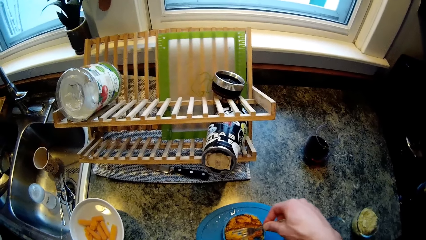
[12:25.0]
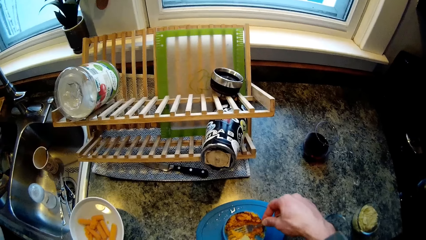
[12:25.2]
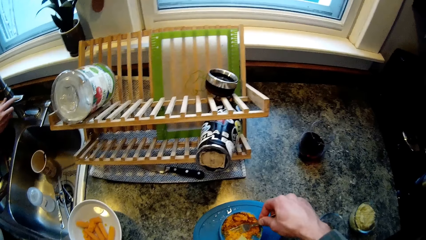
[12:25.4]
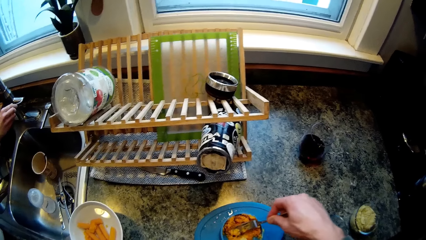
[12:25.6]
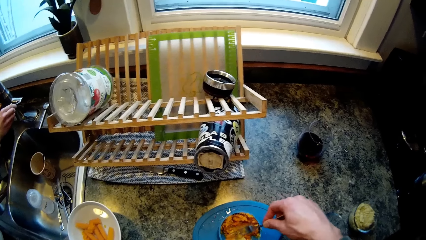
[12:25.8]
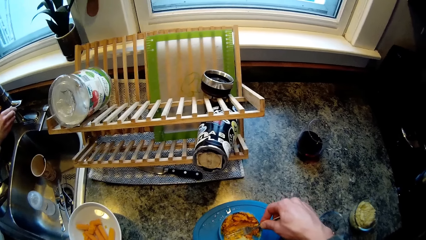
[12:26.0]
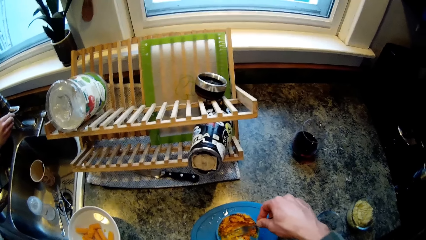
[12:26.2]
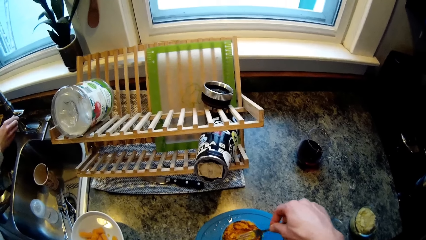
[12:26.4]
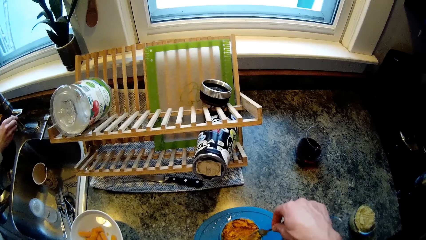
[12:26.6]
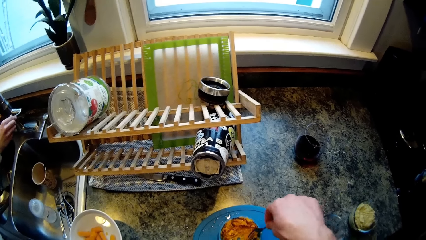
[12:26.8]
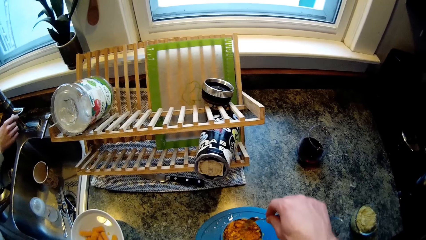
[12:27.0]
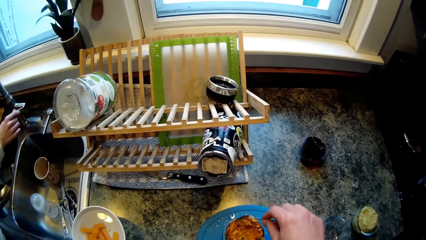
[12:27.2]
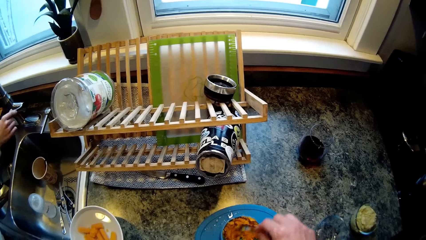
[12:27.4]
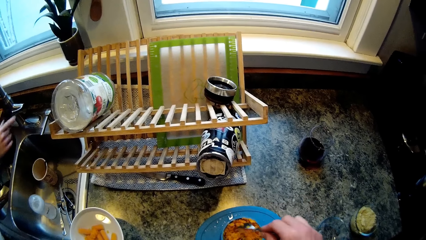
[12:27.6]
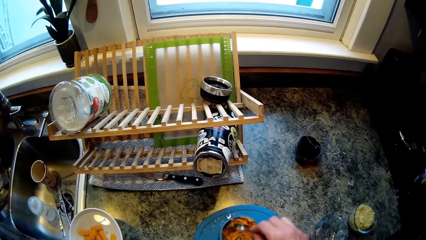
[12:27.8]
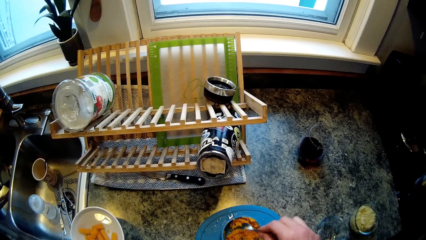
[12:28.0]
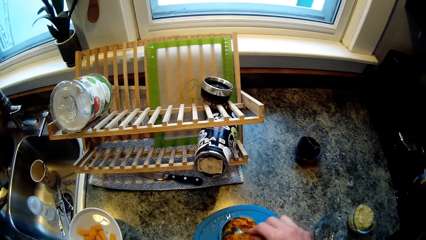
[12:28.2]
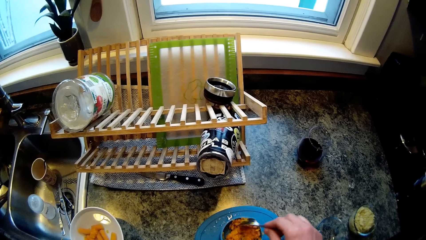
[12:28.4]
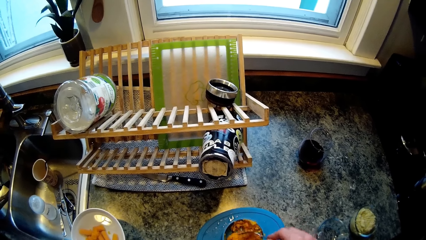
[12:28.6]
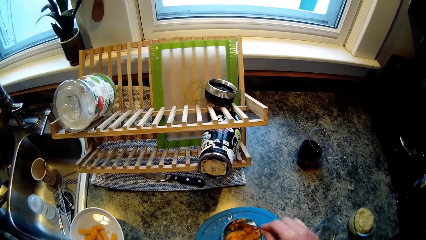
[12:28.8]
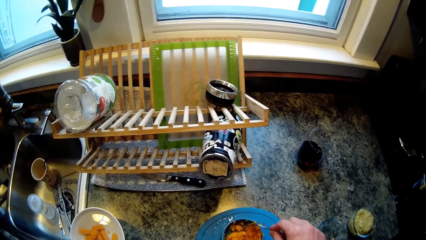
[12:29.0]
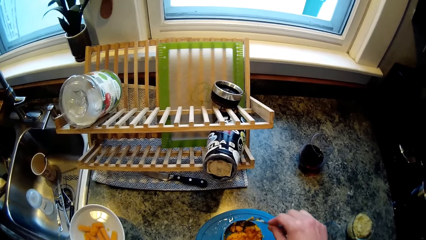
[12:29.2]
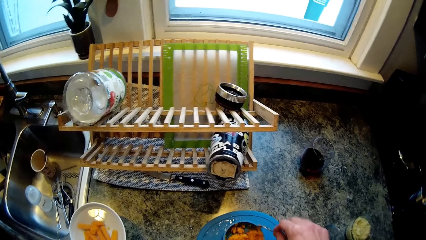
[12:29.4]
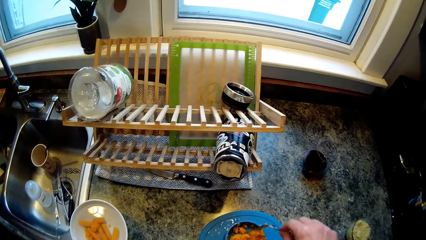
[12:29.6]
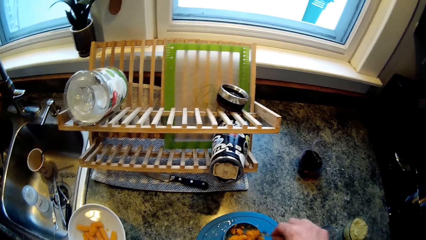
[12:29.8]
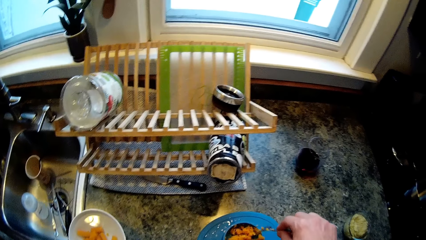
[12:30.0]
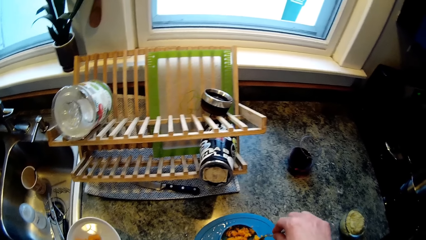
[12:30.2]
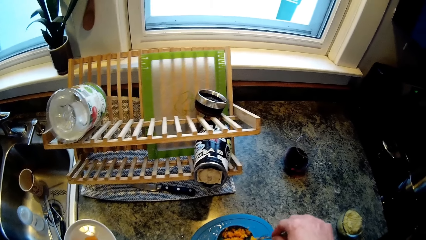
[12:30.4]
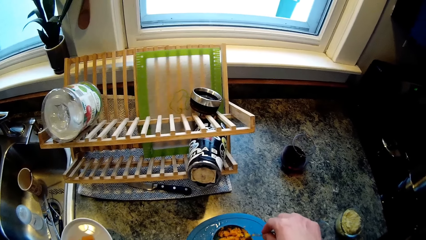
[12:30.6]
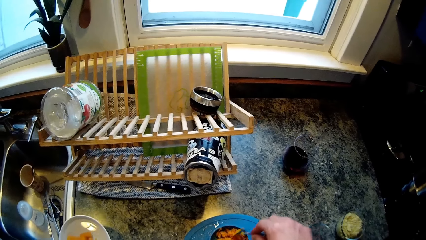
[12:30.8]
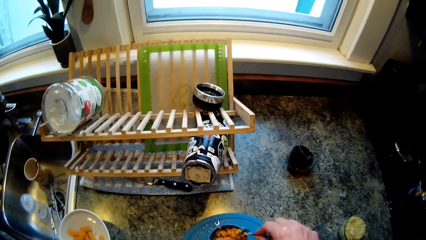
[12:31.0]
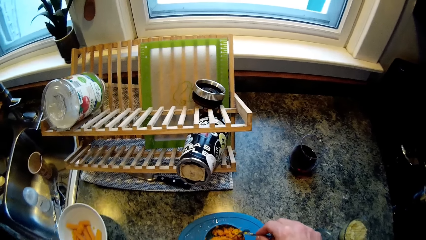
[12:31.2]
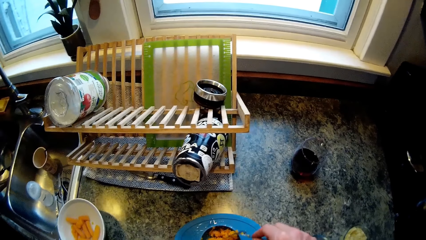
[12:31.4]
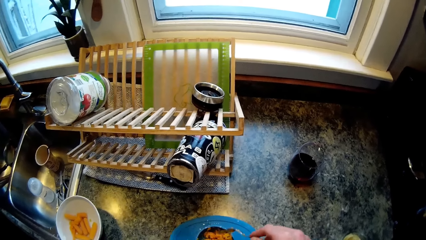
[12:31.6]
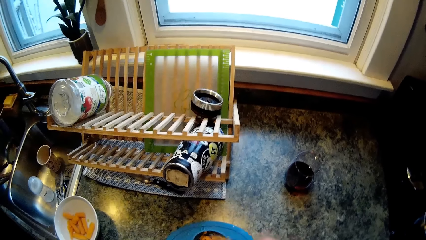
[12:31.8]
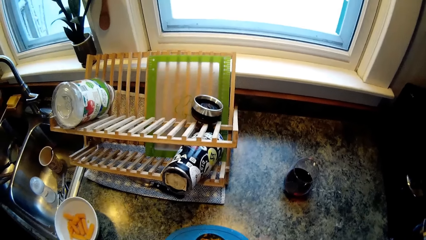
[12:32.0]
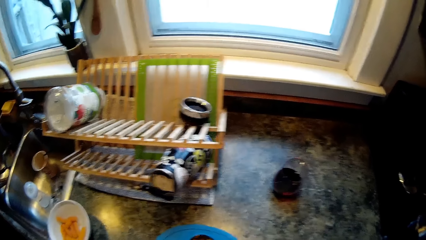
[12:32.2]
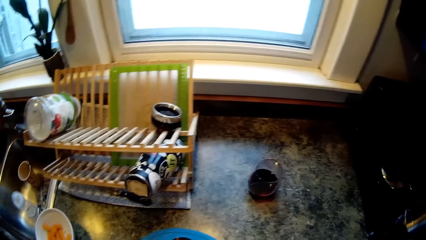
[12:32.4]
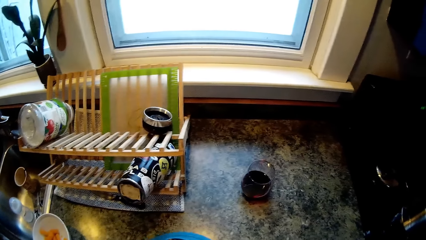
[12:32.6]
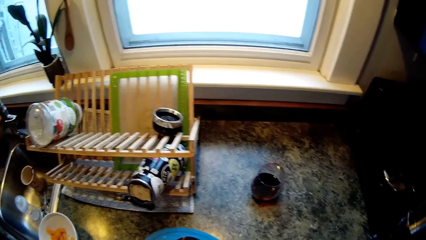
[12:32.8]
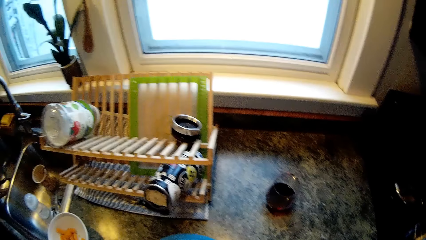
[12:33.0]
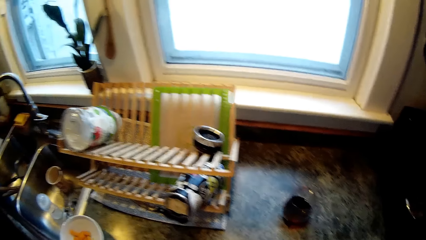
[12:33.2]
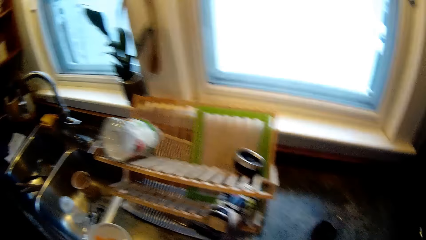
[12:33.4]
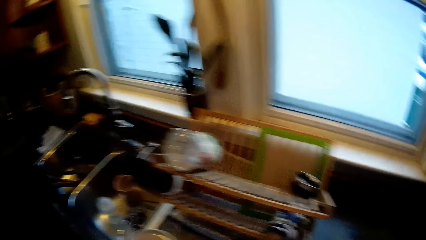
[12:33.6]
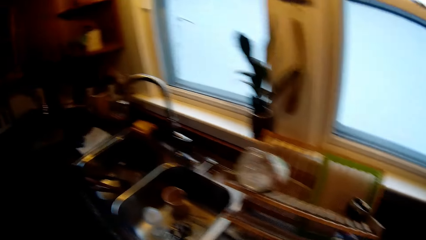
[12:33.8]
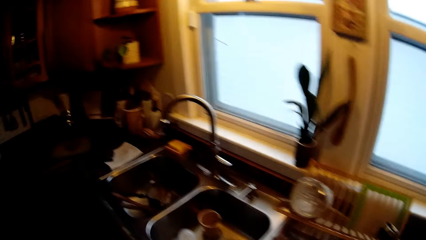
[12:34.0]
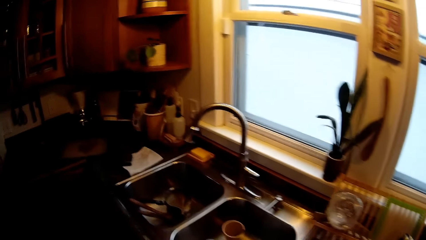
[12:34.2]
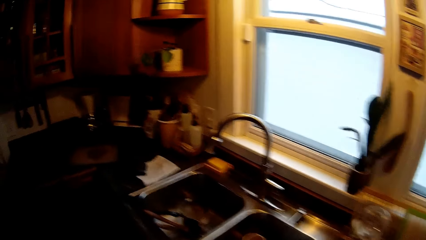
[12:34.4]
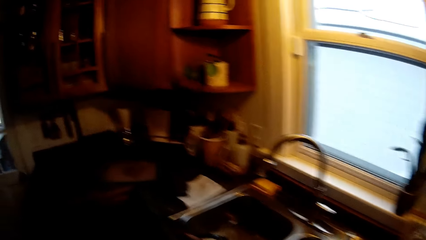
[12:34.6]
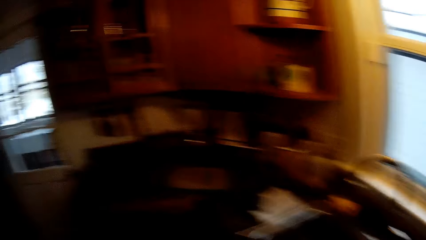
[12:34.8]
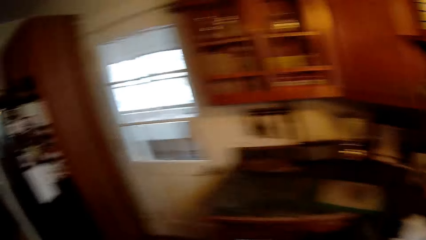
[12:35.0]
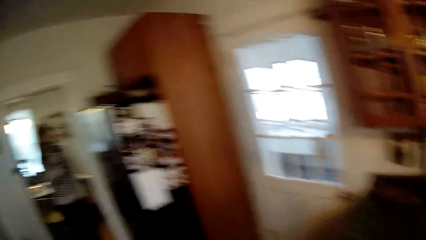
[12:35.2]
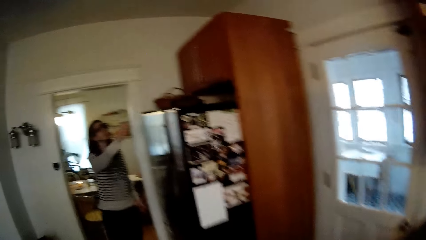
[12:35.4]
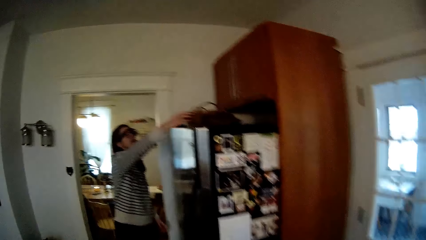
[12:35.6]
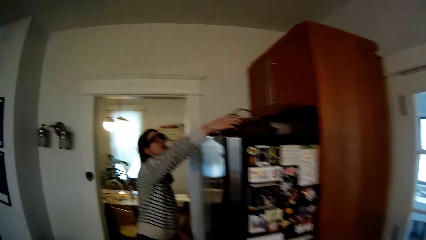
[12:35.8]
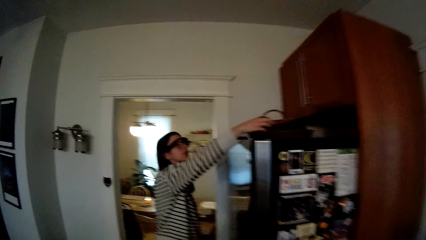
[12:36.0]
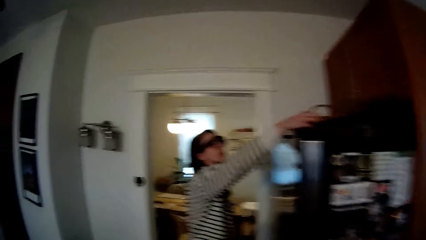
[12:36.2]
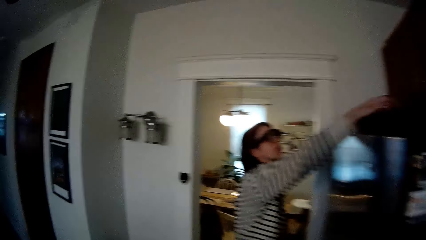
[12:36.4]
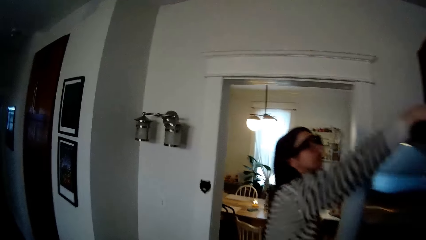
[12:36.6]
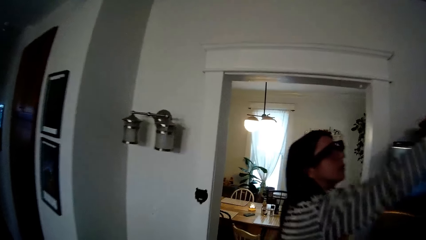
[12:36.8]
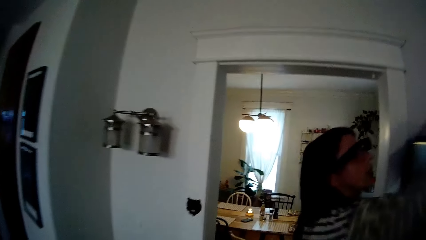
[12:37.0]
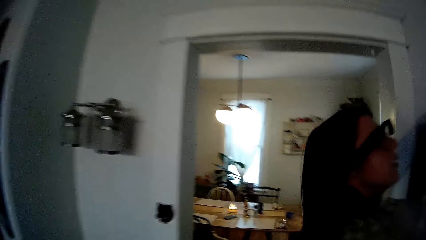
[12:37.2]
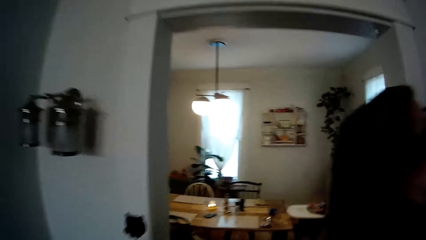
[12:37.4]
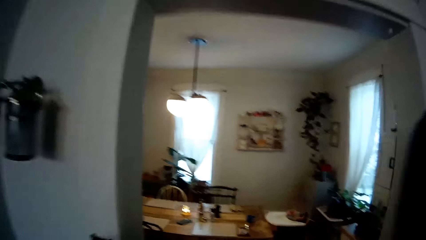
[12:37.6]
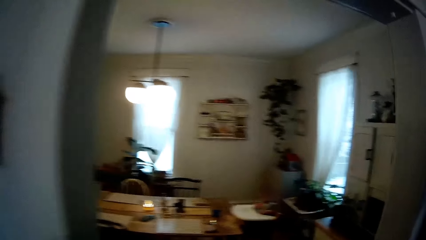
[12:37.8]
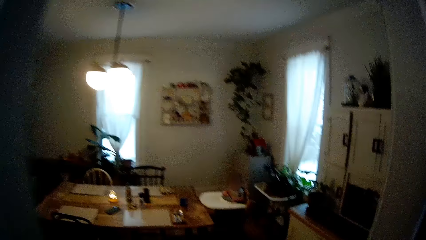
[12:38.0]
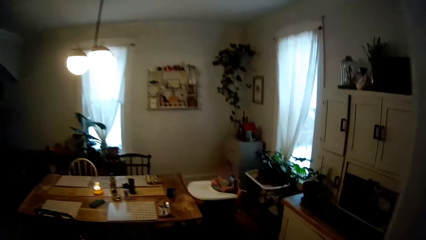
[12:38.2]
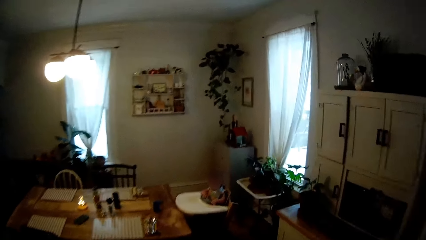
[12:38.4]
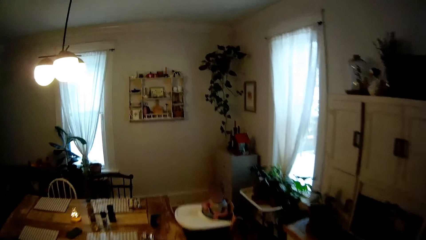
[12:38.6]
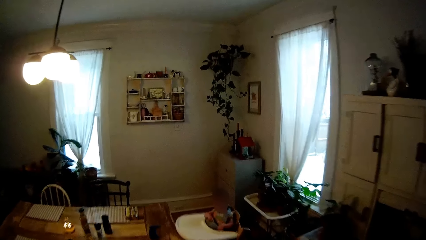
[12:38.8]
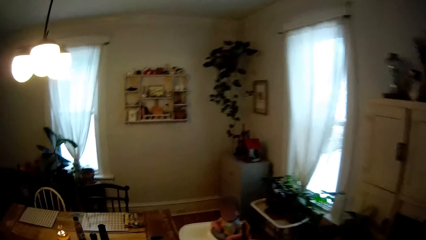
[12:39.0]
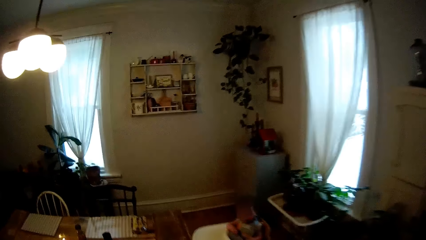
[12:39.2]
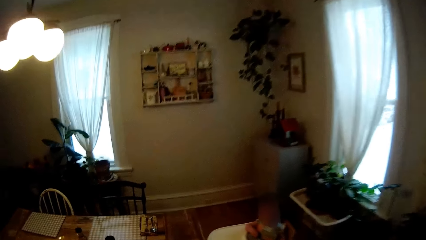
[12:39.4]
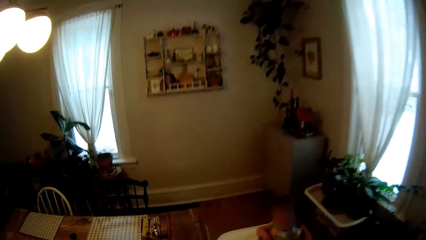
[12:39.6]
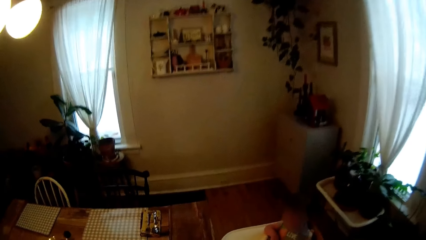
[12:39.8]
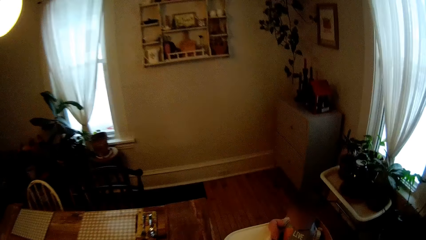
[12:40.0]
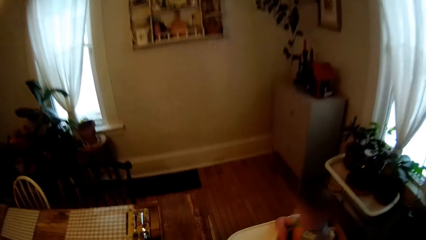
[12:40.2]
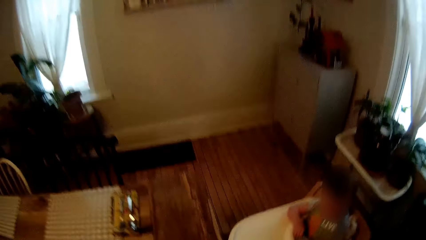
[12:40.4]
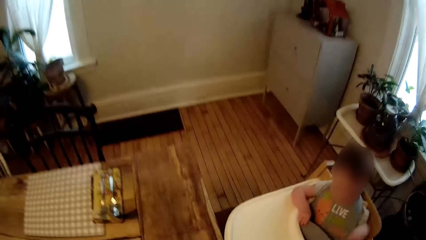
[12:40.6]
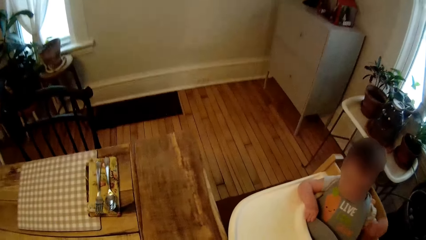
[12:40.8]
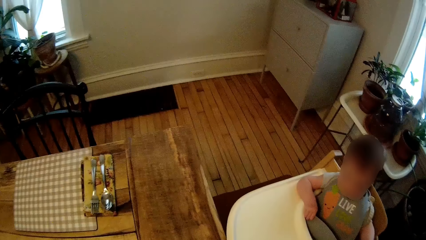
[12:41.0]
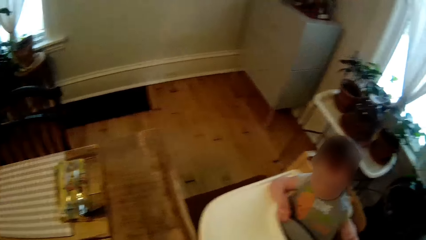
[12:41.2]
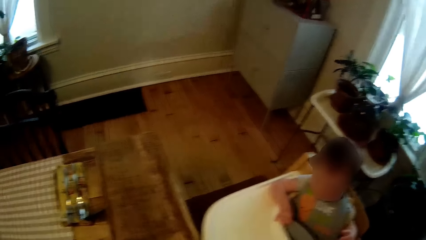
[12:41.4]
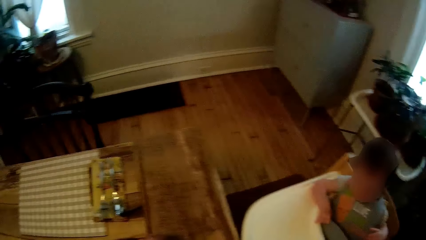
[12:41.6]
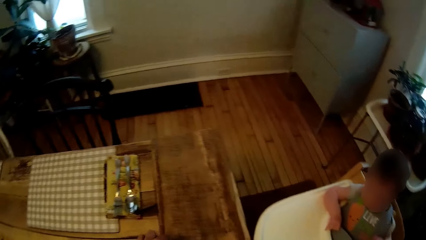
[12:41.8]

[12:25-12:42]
The woman opens the tap with her right hand. She holds the tap handle with her right hand. The camera wearer stirs the smashed carrots with a fork. The woman reaches for the top of the fridge. The camera wearer walks to the living room. They walk into a dining area. They talk to a baby.
